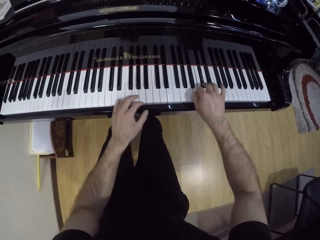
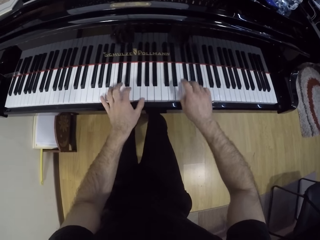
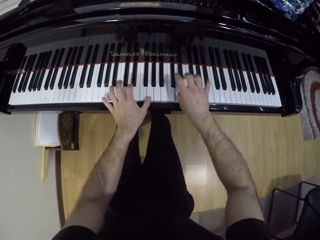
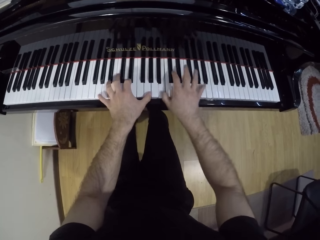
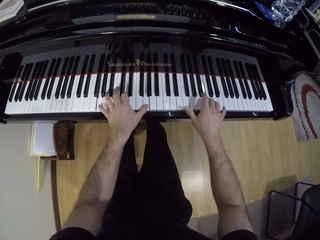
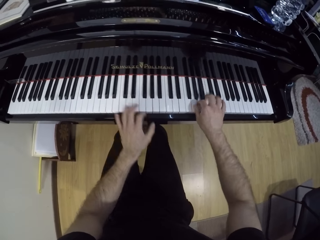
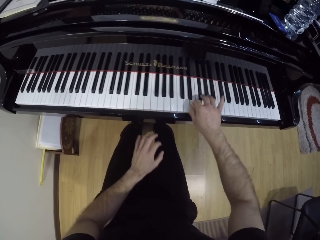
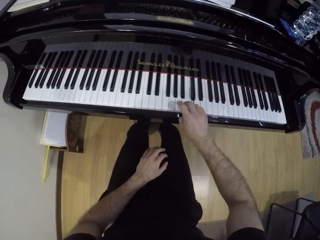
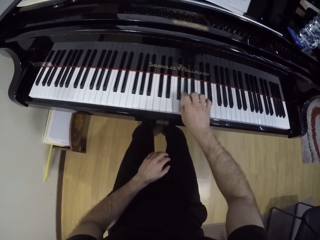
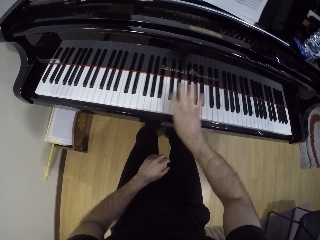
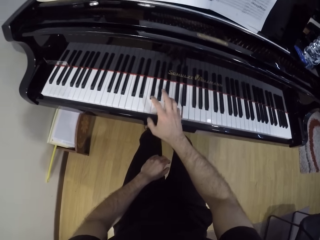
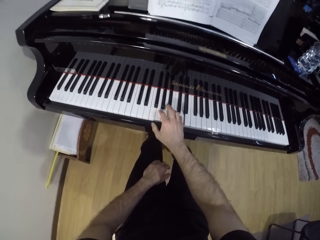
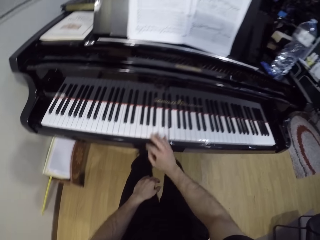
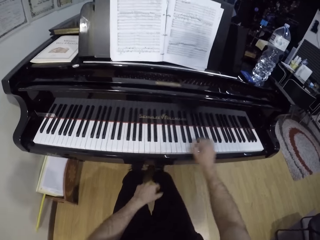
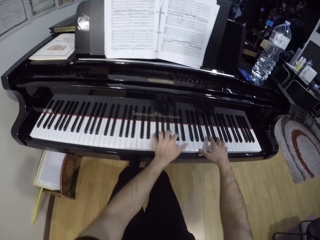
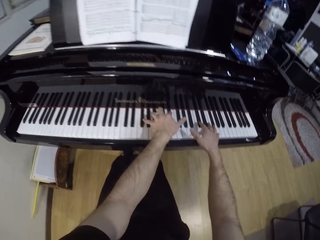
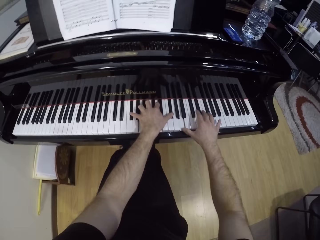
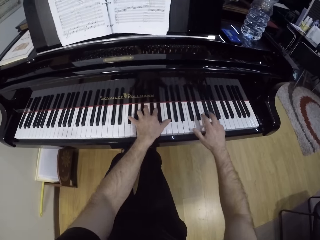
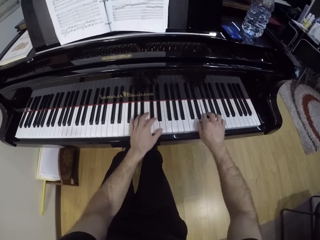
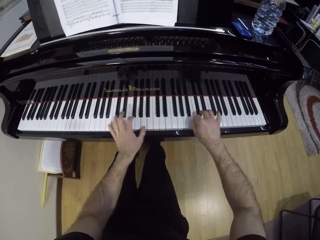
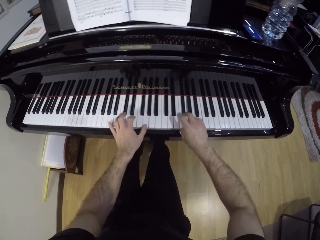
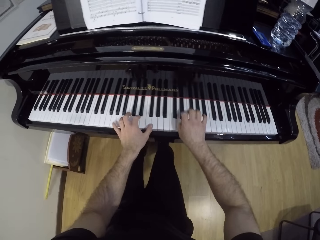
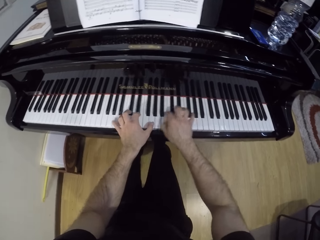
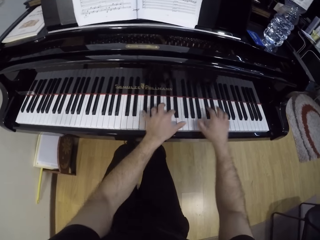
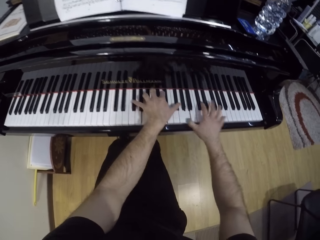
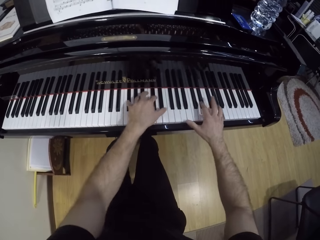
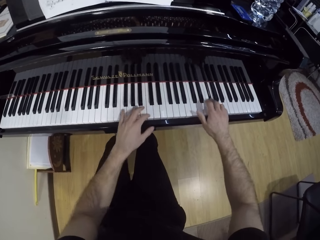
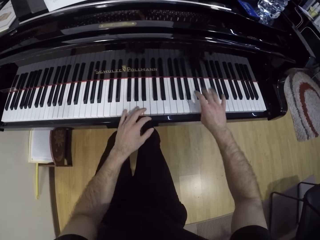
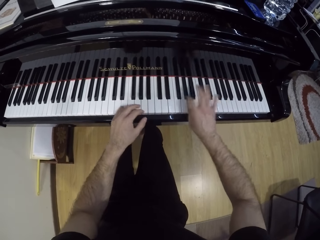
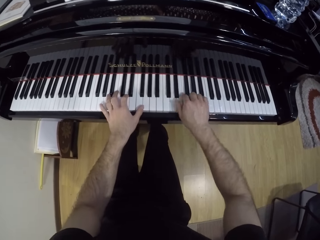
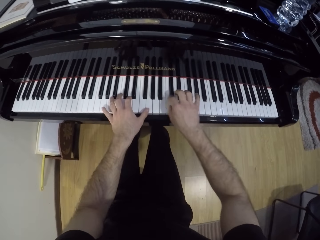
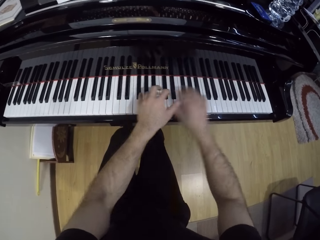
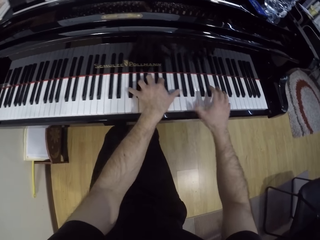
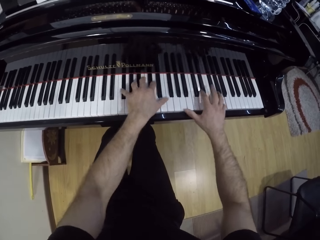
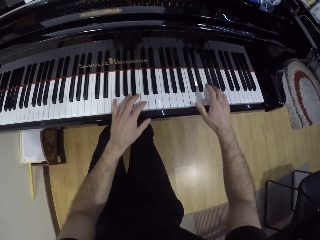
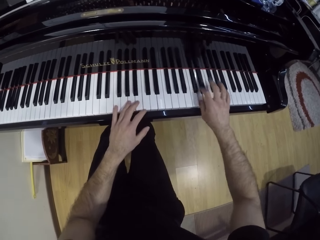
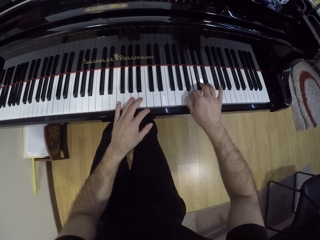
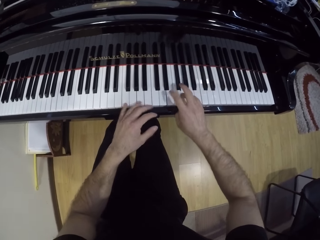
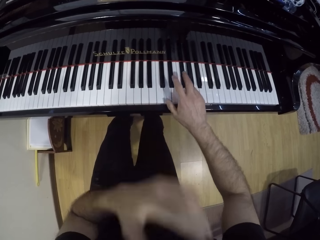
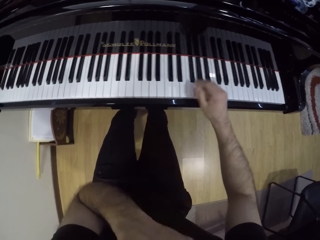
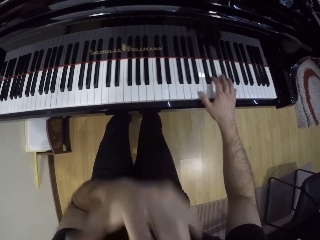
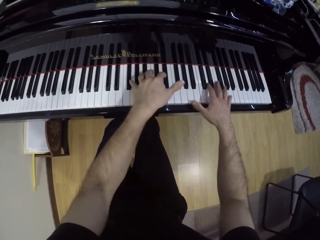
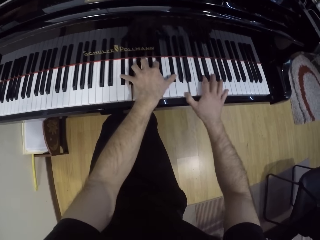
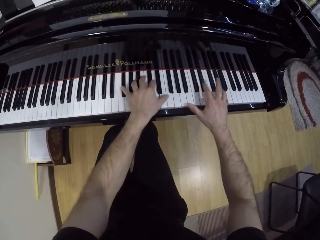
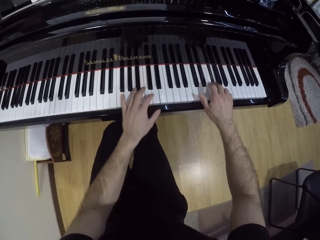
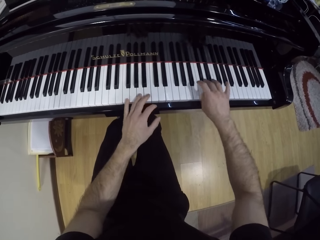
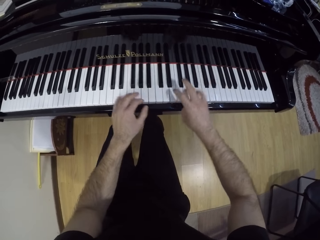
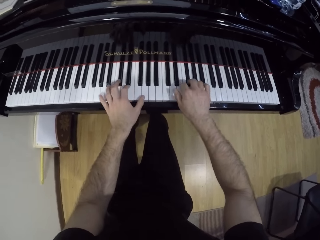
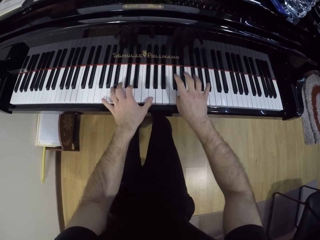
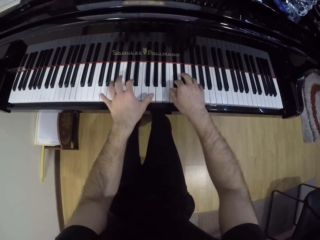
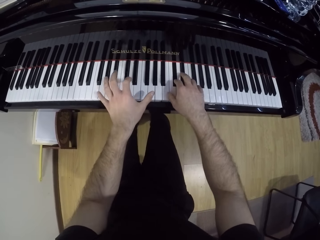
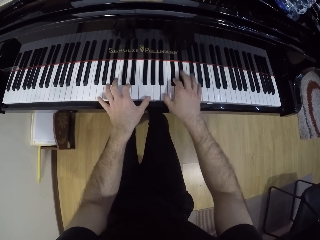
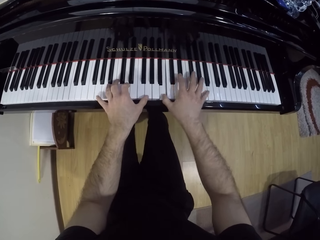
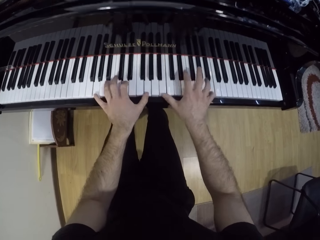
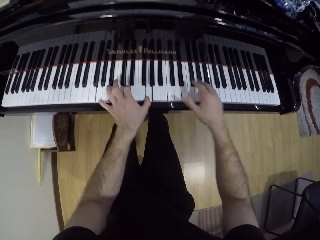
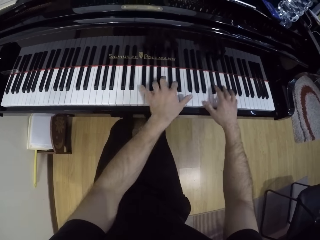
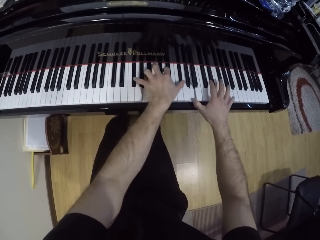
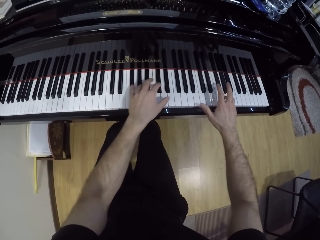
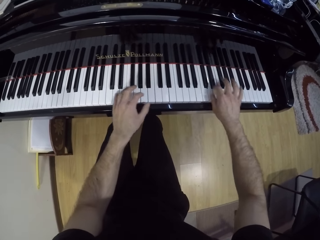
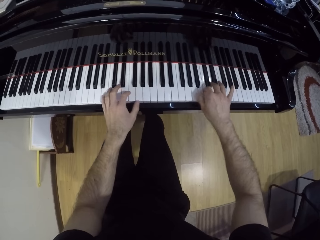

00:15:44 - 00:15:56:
The camera wearer plays the piano with his right hand. He plays the piano with both hands. He plays the piano with his right hand. He plays the piano with both hands.

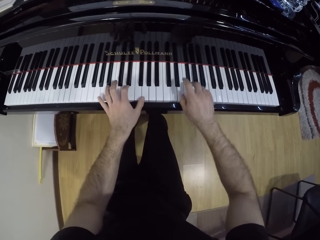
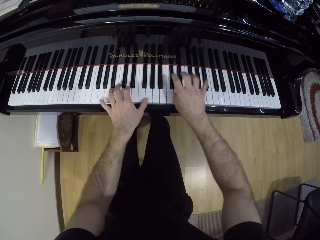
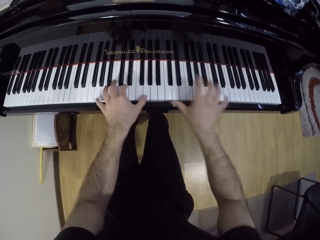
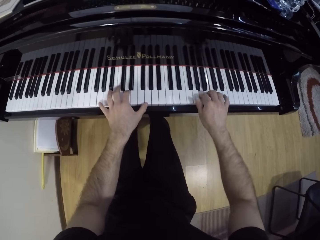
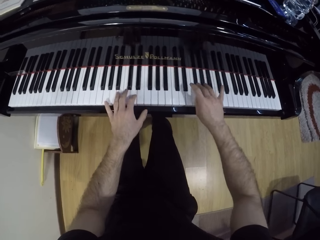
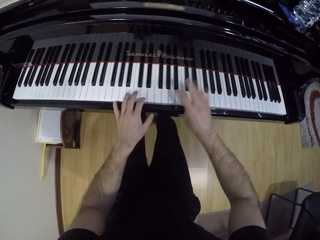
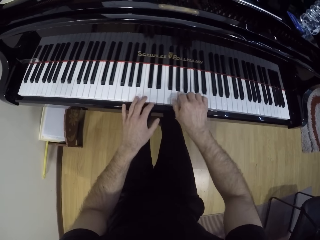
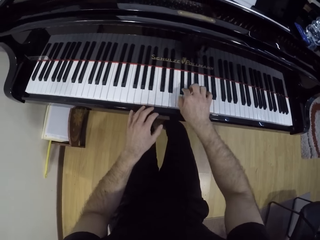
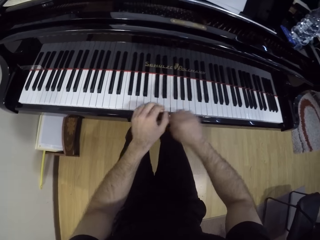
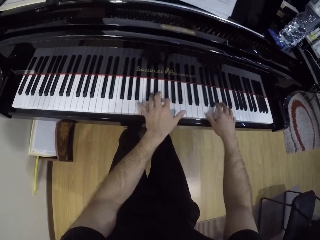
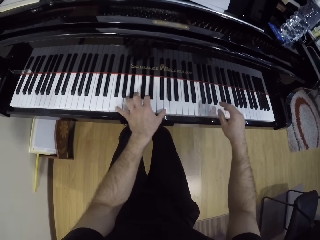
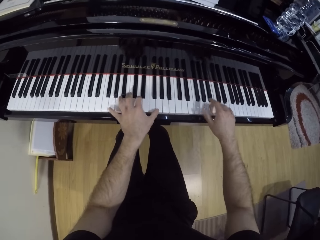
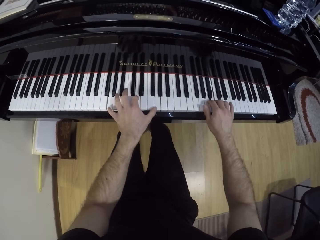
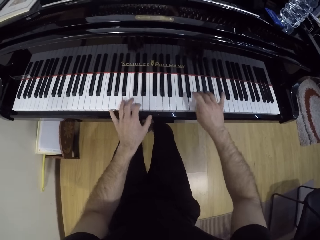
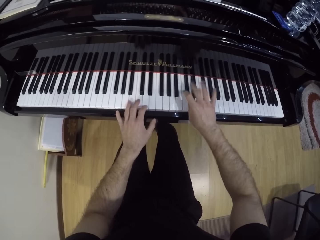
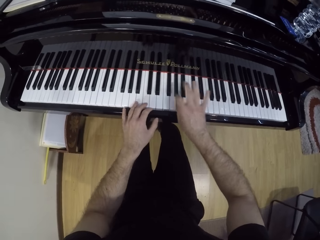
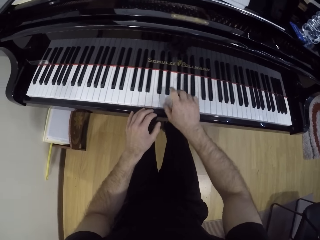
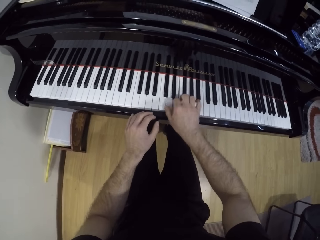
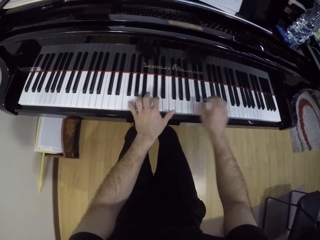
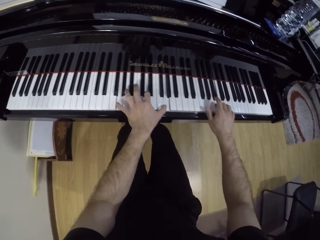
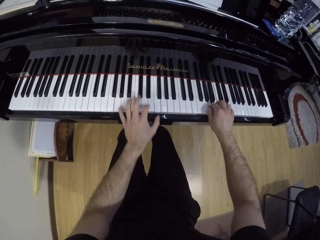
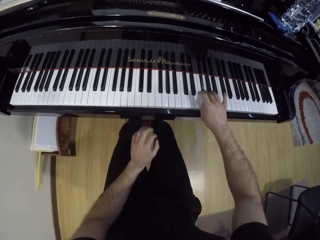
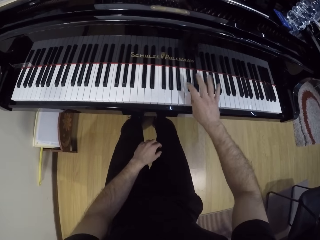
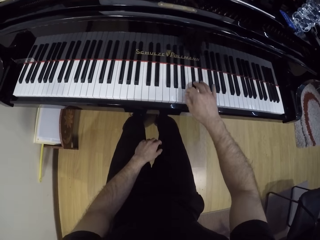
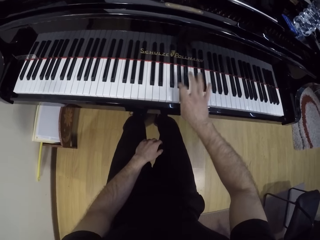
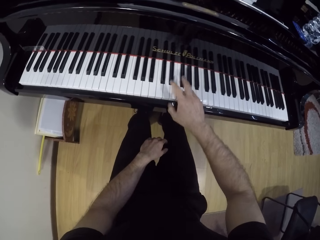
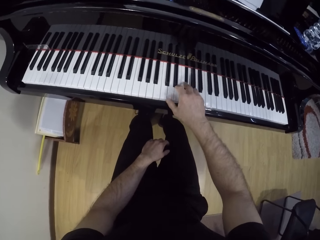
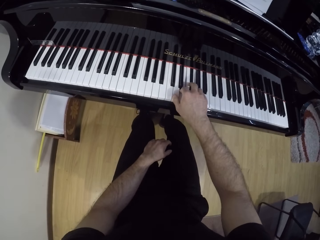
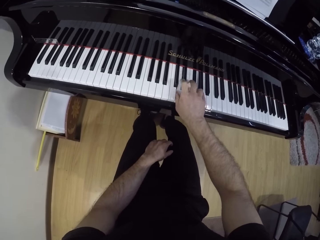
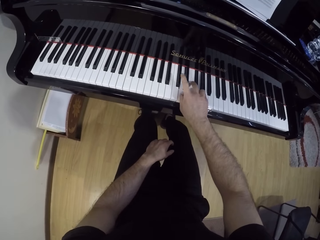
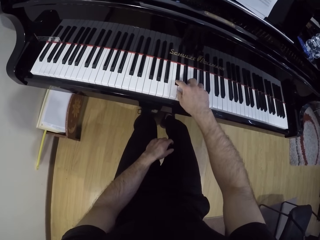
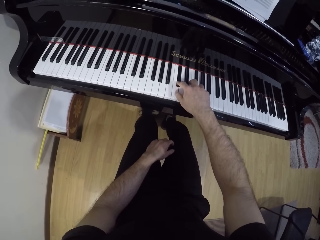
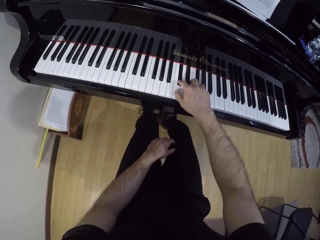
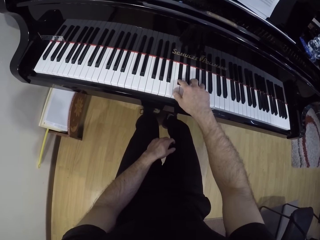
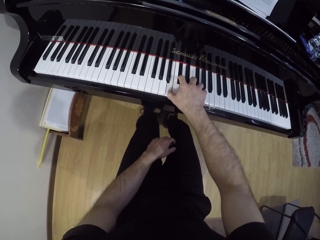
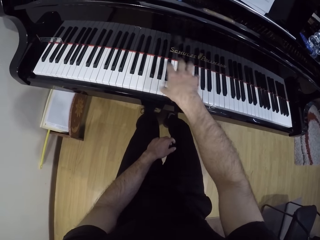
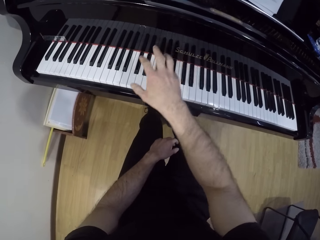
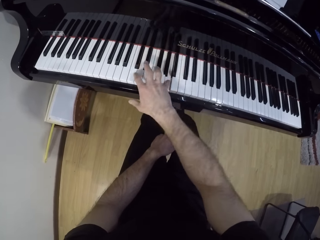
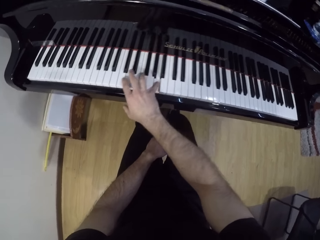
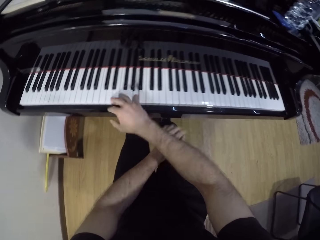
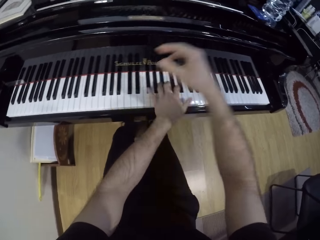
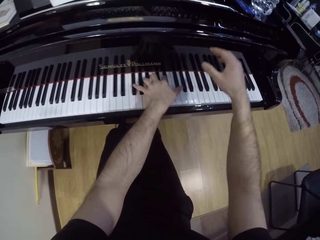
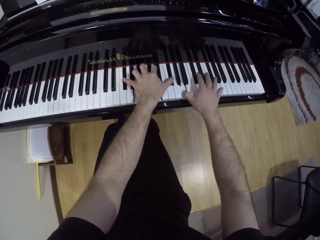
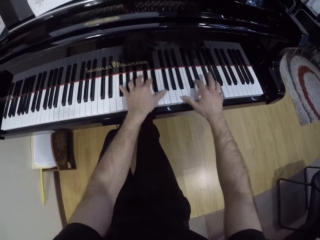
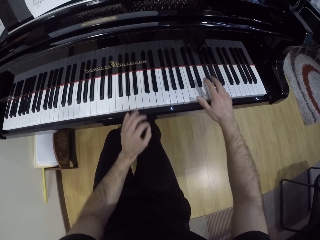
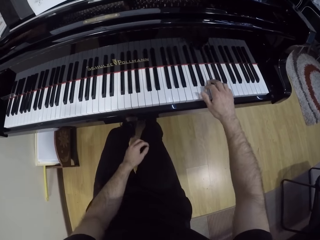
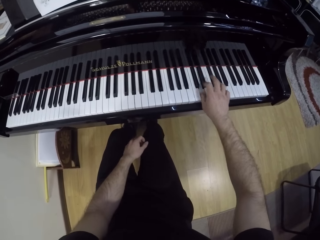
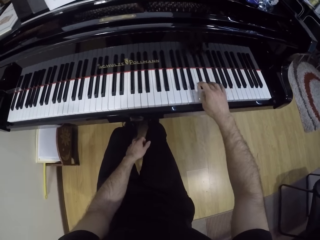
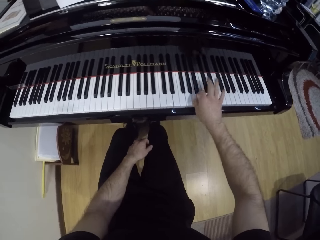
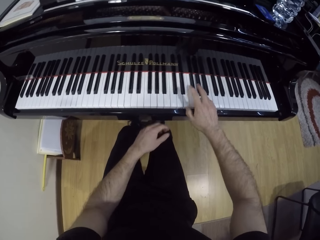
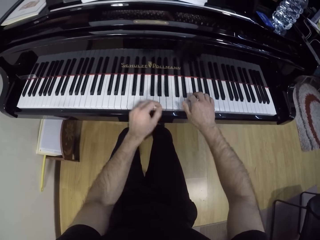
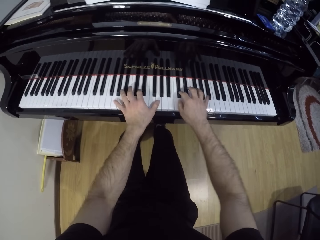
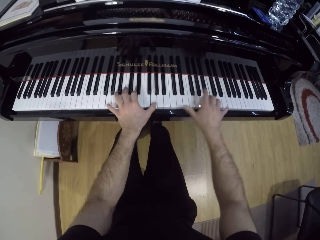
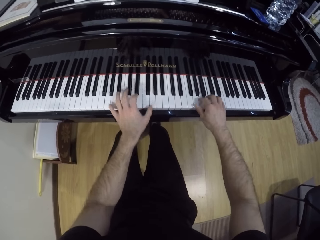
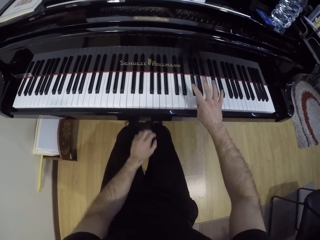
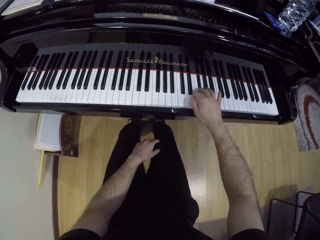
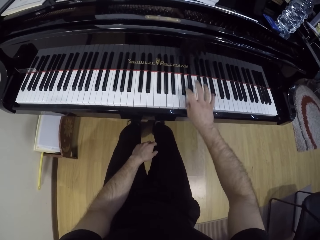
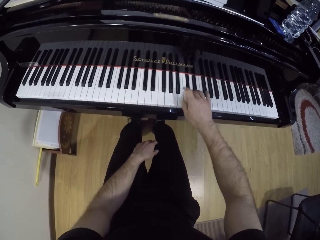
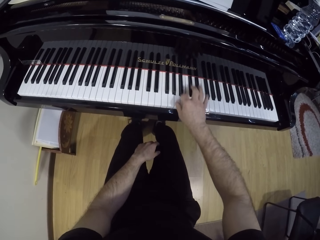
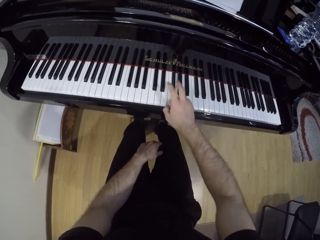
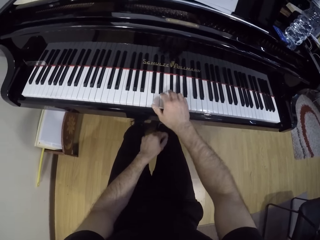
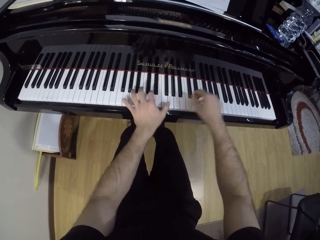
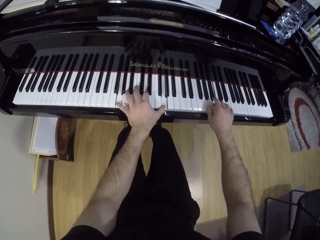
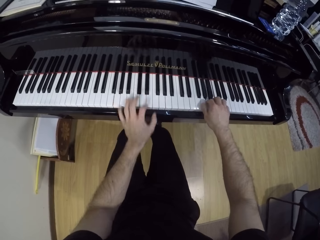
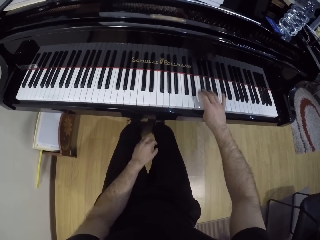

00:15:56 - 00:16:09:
The camera wearer plays the piano with his right hand. He plays the piano with both hands. He plays the piano with his right hand. He plays the piano with both hands. He plays the piano with his right hand. He plays the piano with both hands. He plays the piano with his right hand. He plays the piano with both hands. He plays the piano with his right hand. He plays the piano with both hands.
